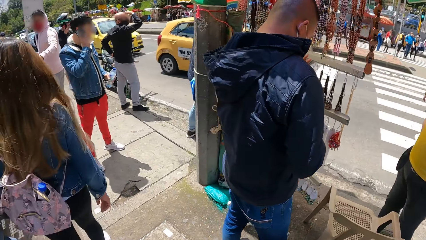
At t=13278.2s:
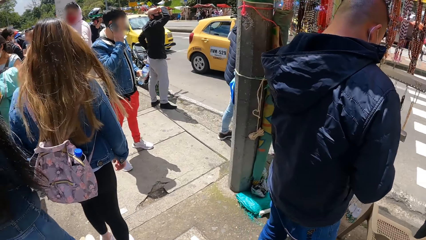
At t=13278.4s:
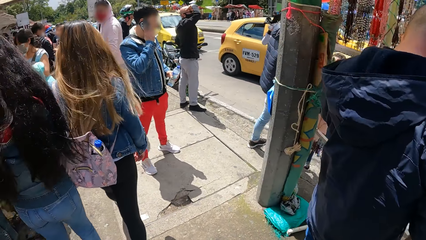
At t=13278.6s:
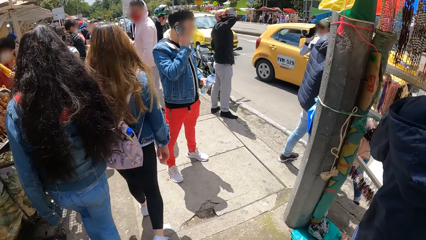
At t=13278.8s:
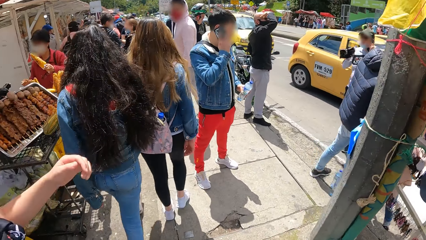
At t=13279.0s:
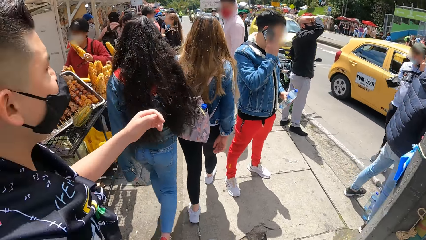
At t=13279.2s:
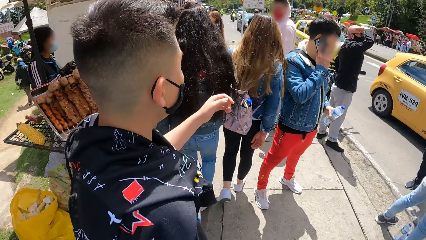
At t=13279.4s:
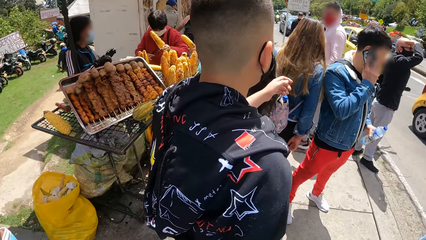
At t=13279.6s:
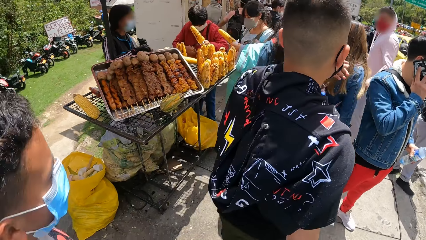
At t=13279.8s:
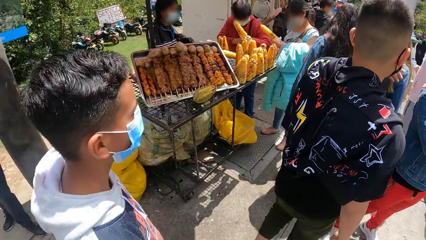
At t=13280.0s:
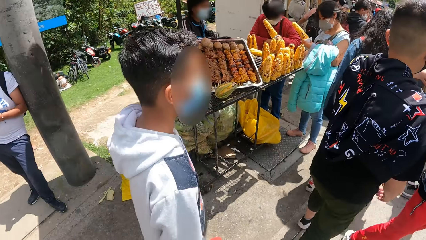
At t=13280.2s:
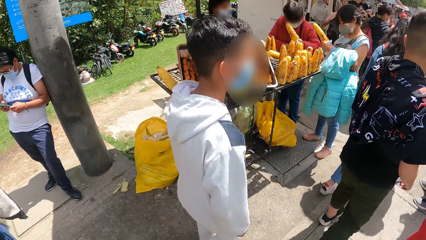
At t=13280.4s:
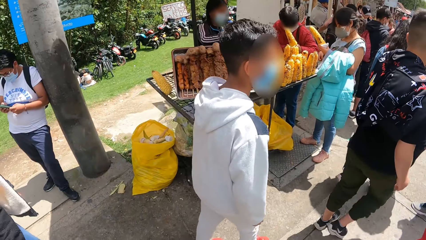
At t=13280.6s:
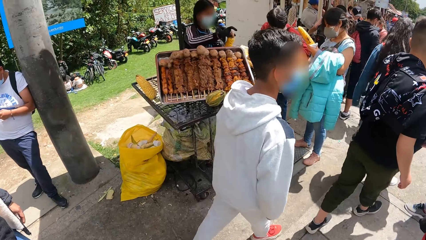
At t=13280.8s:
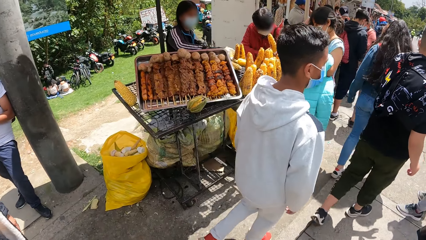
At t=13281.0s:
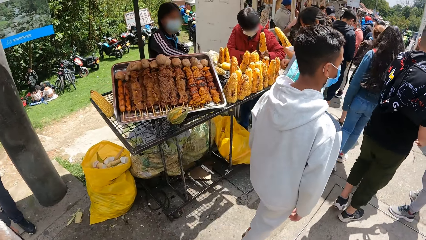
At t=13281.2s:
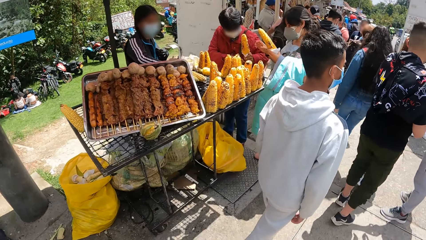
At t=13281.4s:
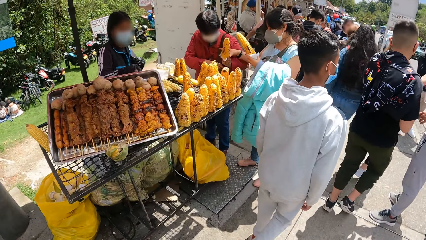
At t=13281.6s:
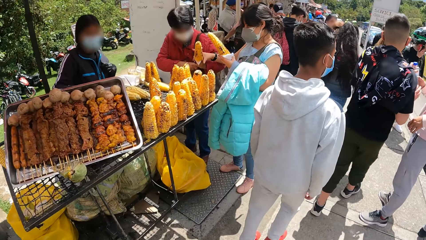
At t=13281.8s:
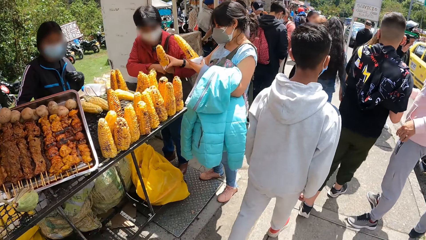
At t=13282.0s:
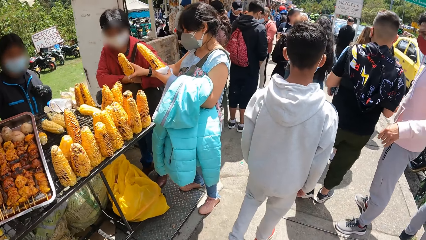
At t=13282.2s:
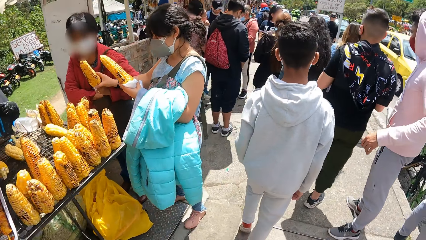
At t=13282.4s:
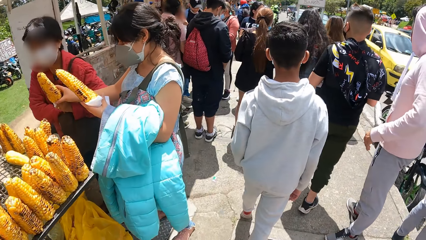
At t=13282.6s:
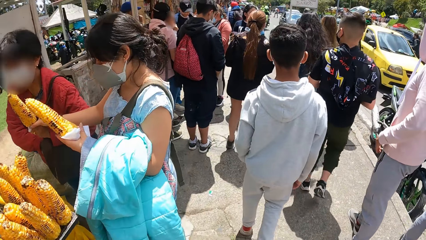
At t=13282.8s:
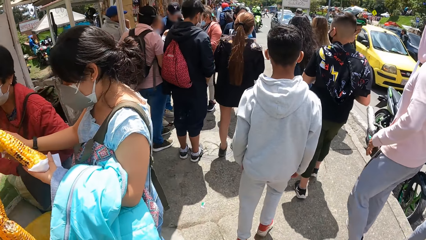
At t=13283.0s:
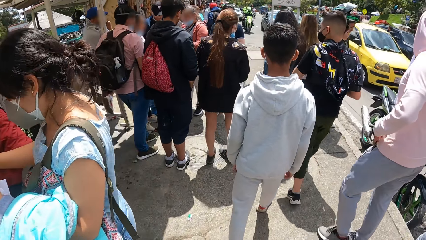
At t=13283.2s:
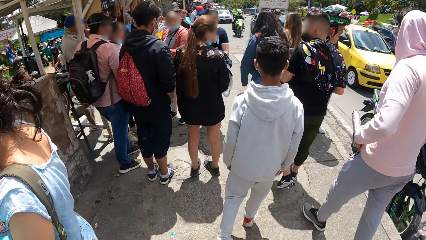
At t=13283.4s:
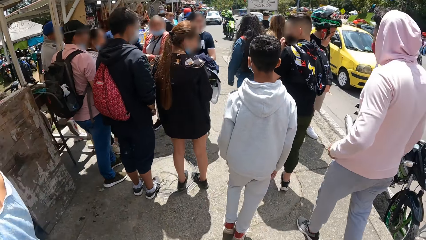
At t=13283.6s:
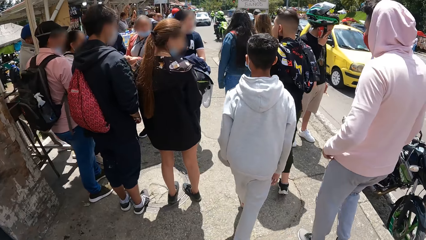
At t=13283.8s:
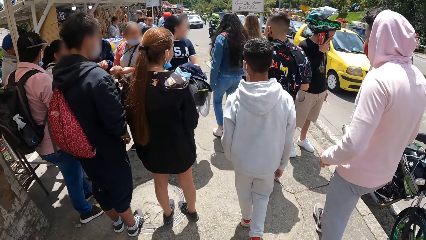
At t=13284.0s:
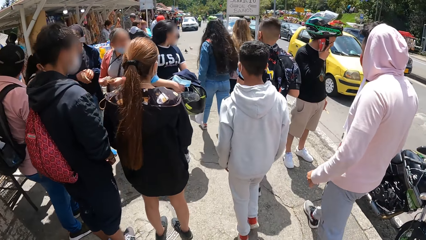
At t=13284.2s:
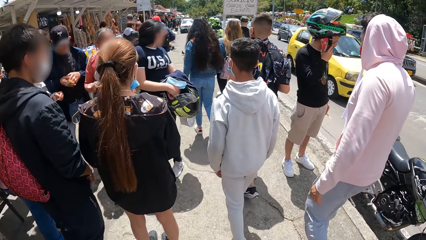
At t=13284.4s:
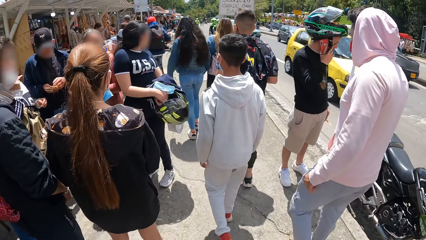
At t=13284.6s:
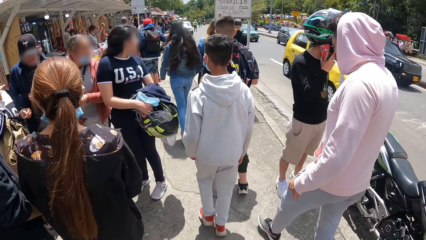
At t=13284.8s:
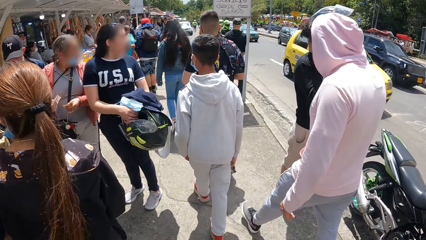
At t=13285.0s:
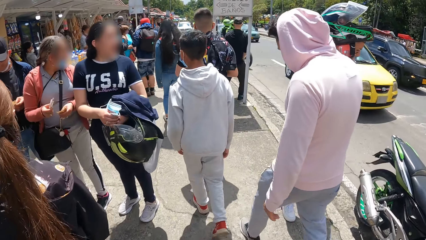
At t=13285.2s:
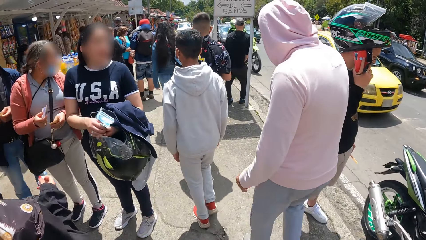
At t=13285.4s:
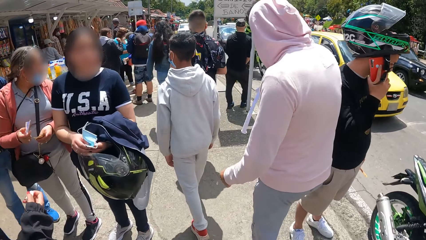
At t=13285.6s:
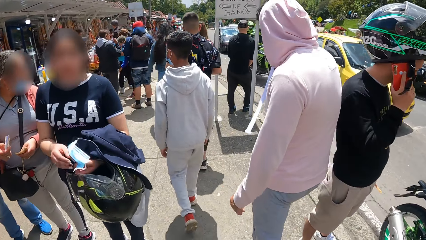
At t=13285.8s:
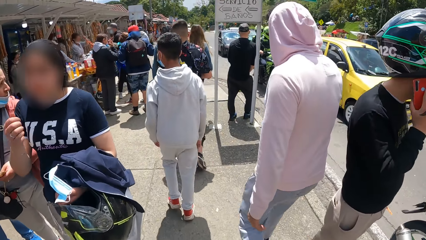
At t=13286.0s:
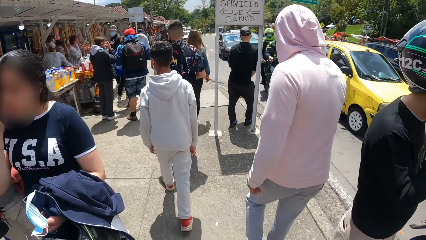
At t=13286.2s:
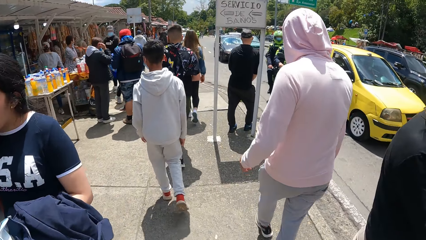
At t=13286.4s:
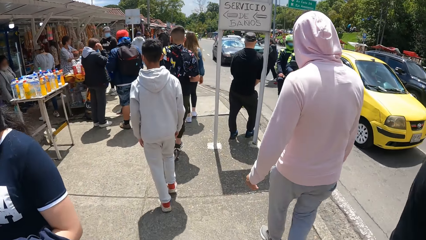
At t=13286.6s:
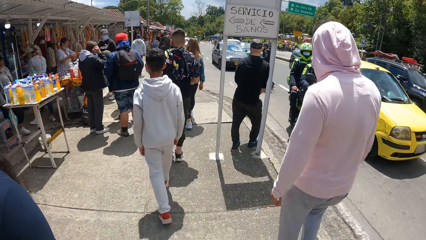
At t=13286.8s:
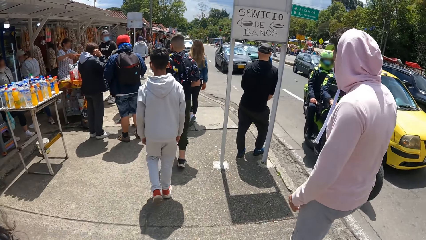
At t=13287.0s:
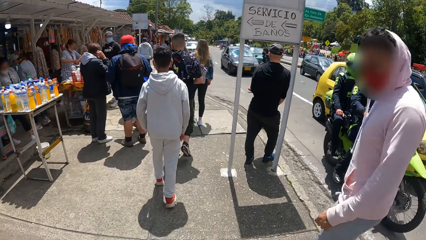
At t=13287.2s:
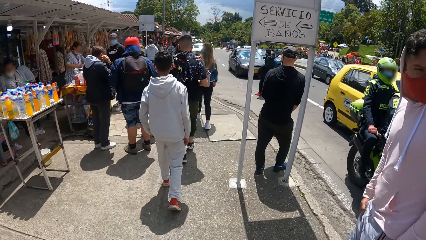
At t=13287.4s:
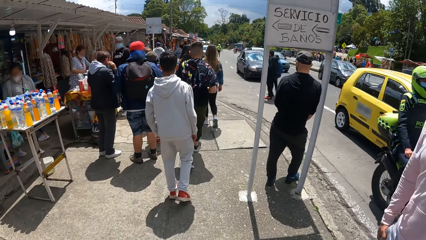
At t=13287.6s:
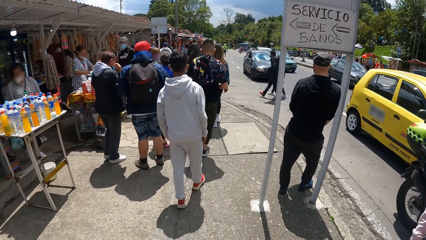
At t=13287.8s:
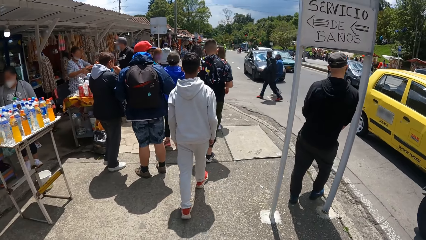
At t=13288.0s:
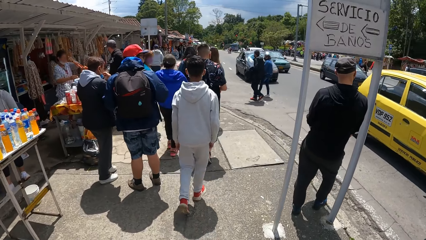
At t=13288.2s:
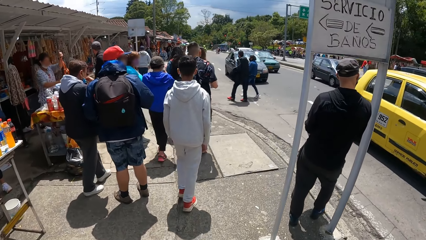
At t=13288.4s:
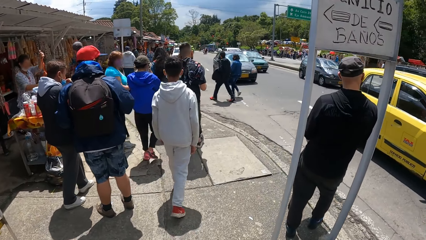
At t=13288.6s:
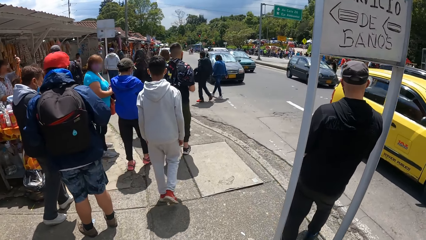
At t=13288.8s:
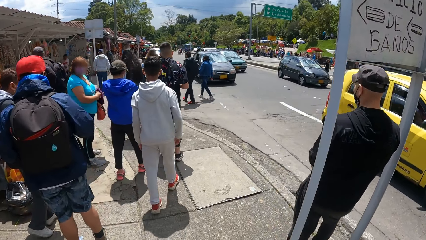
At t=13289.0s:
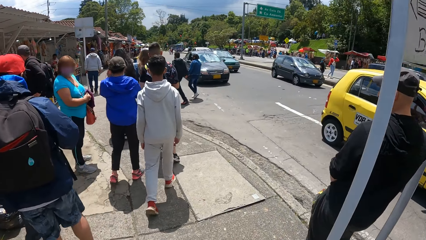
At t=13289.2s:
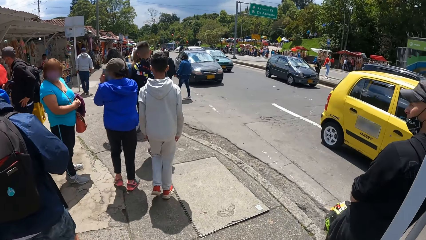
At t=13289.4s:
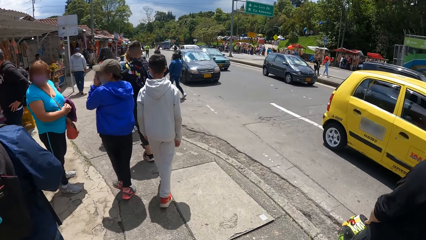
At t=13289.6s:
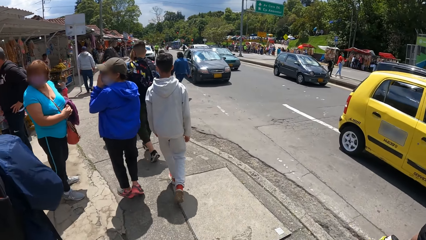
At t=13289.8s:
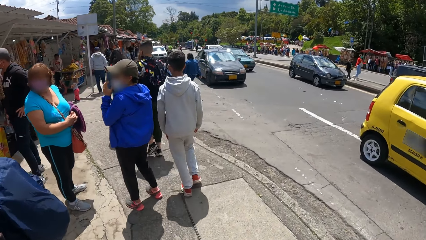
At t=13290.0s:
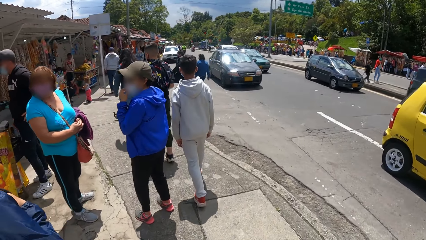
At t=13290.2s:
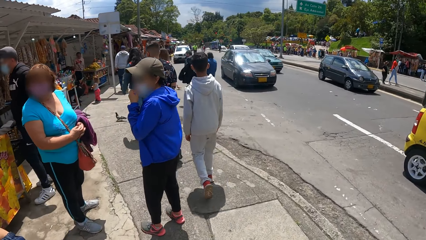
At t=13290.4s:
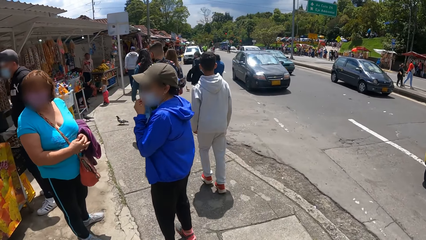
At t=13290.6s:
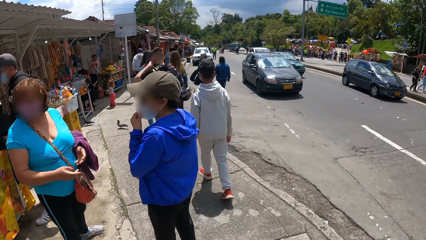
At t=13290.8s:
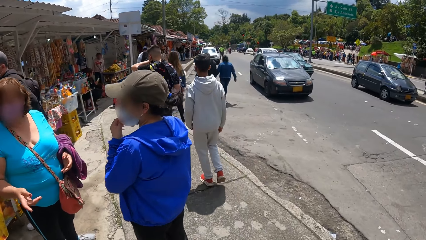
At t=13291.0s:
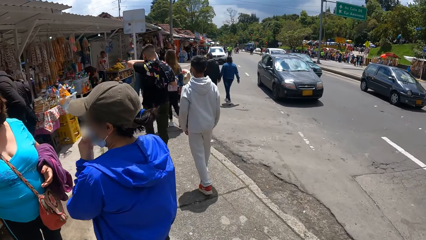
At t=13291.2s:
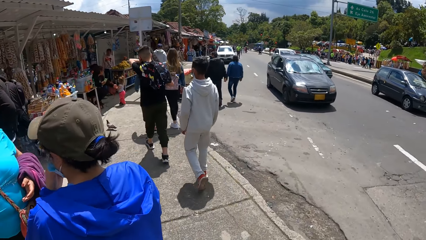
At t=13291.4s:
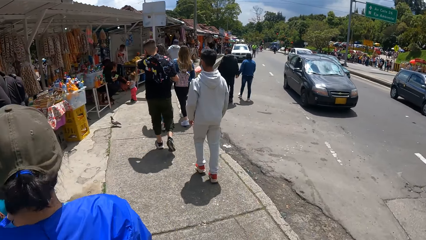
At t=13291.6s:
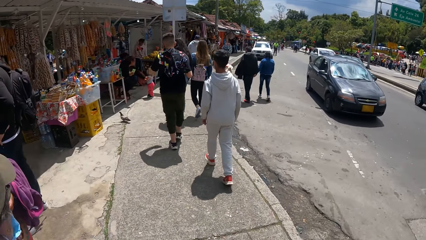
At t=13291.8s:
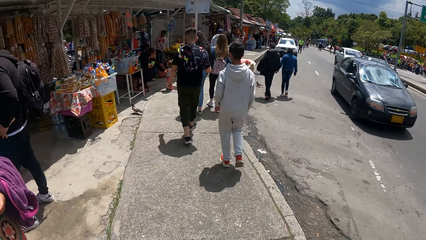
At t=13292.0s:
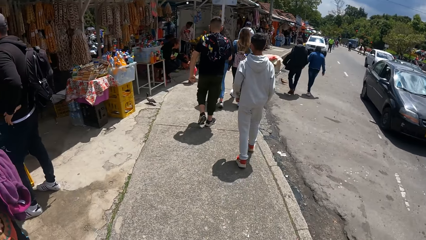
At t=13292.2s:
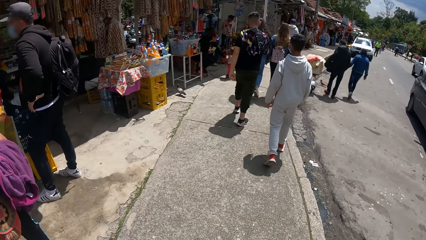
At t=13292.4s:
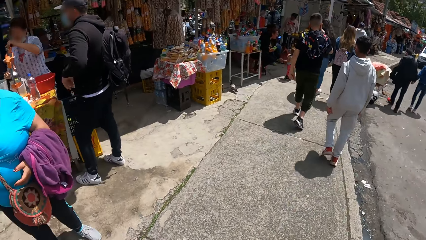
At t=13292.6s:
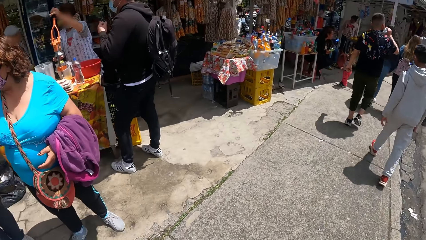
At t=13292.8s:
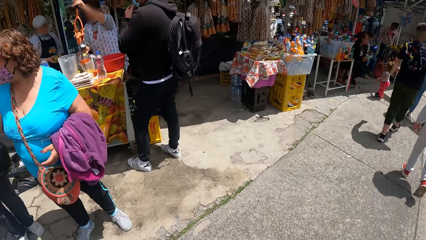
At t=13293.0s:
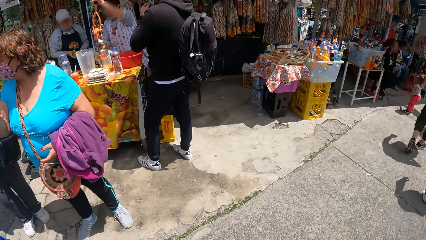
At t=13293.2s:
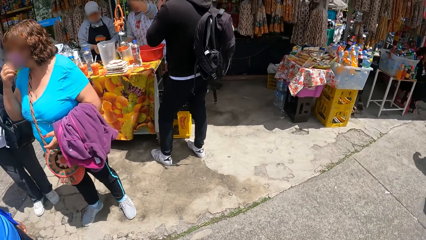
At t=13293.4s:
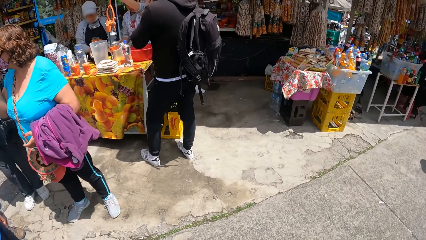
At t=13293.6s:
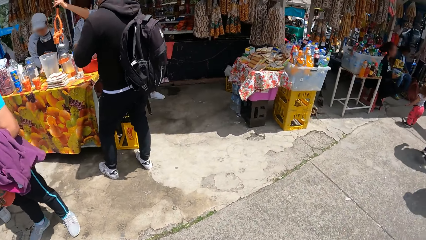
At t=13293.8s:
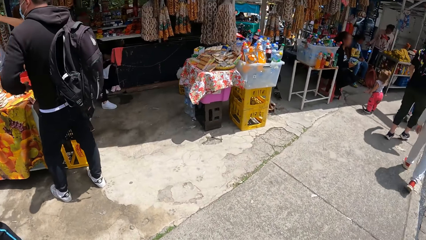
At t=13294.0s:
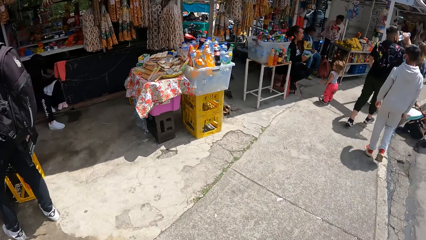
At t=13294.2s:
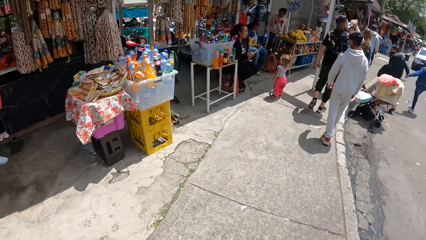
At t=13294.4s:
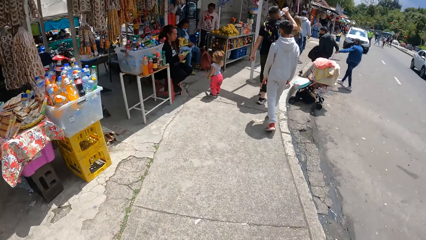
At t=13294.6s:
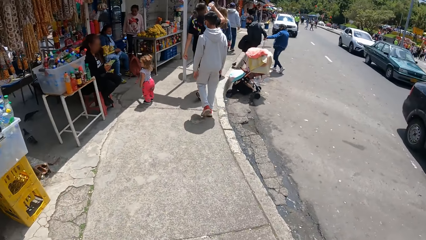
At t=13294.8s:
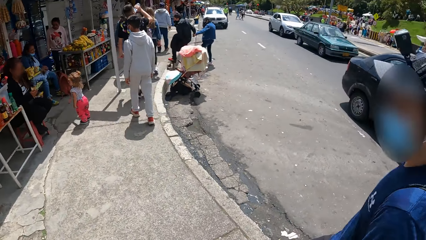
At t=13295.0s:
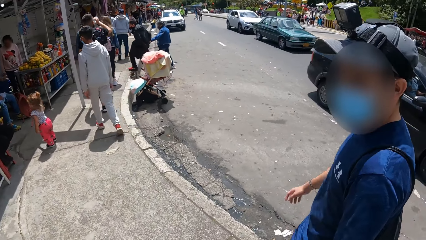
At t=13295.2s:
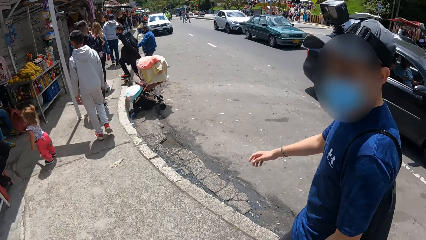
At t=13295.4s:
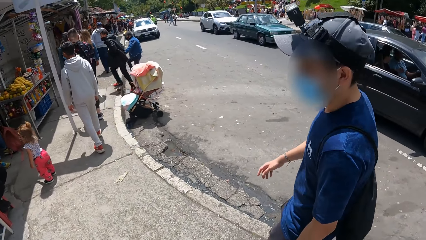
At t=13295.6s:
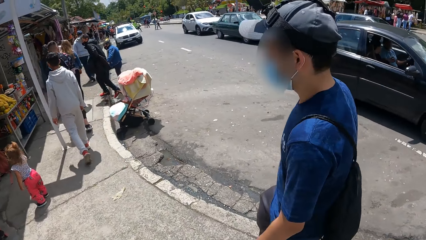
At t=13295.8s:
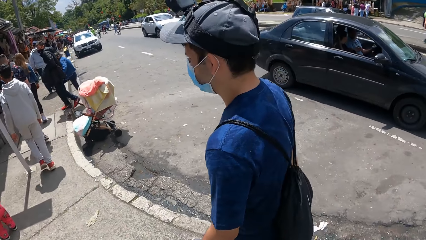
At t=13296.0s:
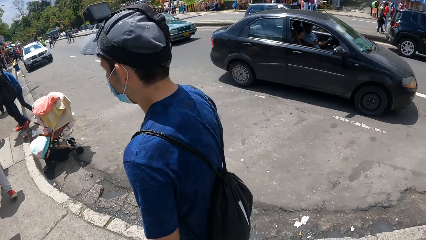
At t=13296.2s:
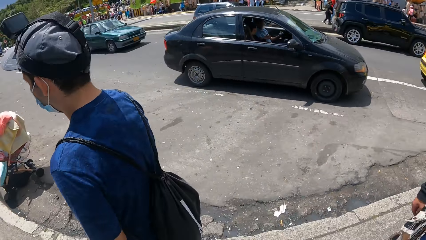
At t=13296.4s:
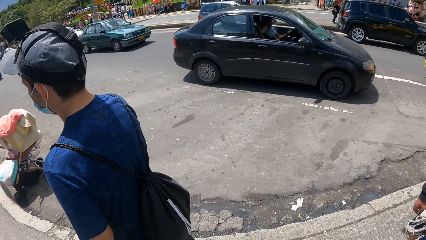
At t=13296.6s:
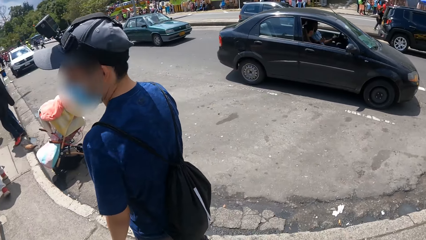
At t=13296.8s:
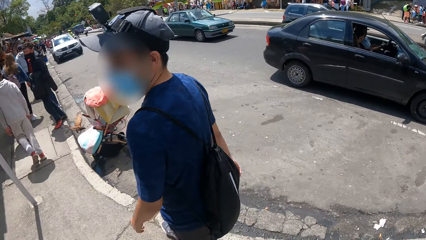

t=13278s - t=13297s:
The camera wearer looks around. They look forward. They look around. A man walks past the camera wearer on the sidewalk.
